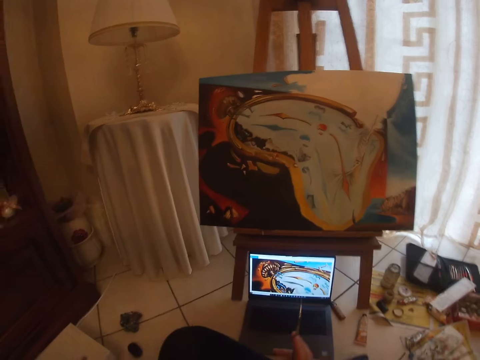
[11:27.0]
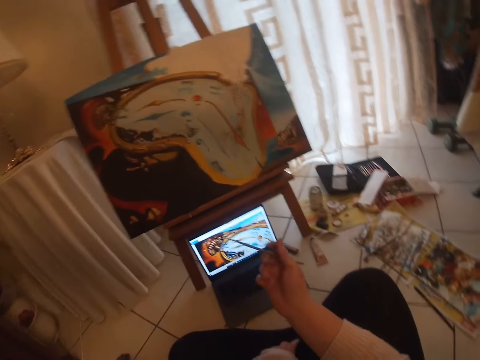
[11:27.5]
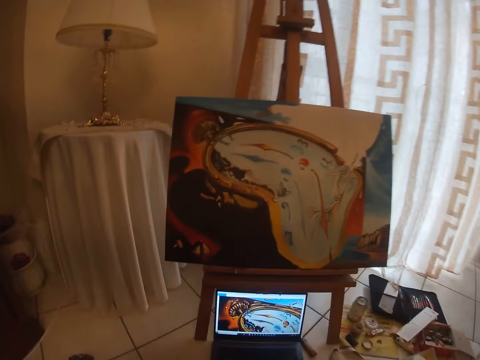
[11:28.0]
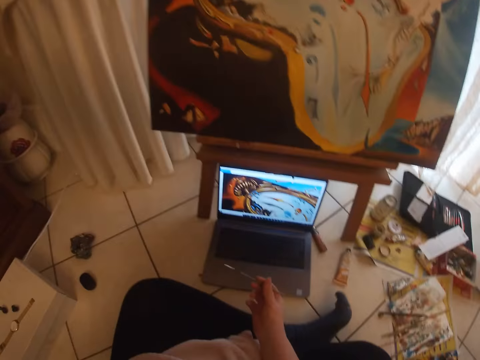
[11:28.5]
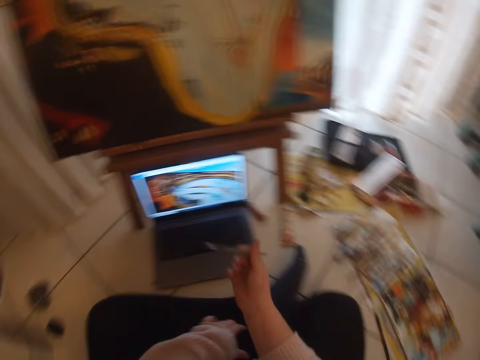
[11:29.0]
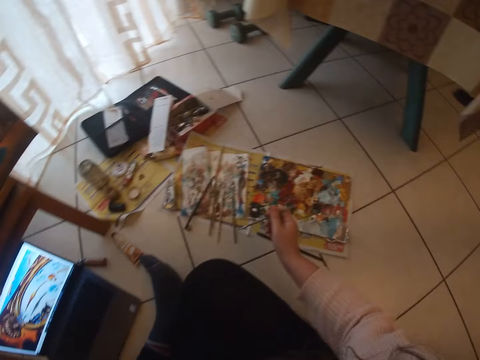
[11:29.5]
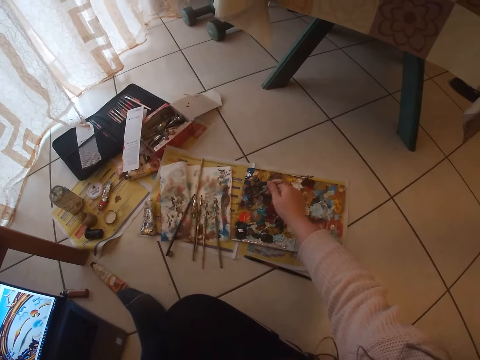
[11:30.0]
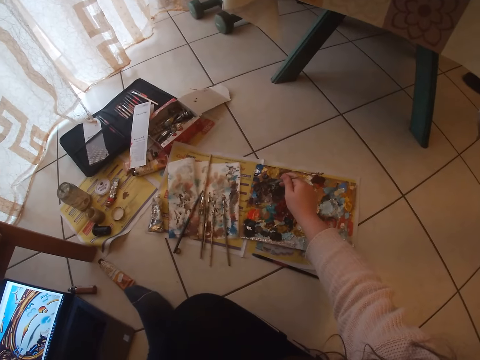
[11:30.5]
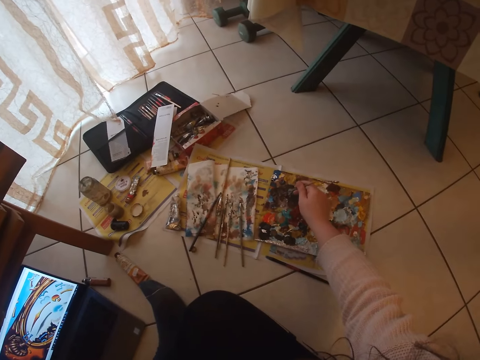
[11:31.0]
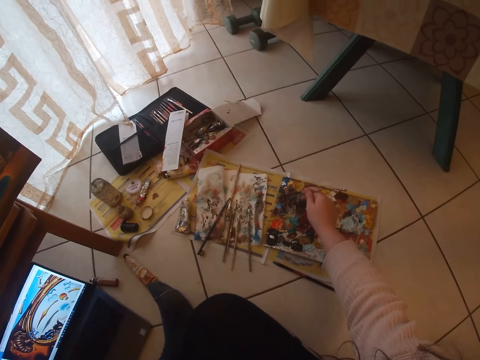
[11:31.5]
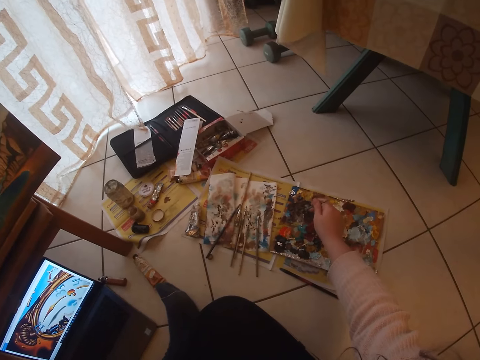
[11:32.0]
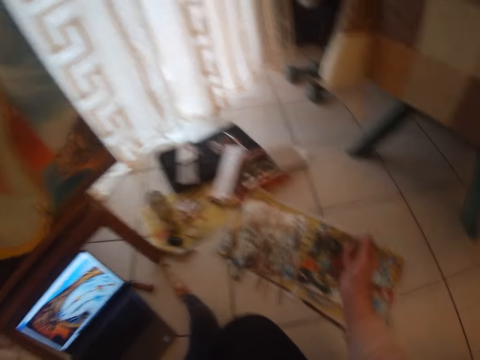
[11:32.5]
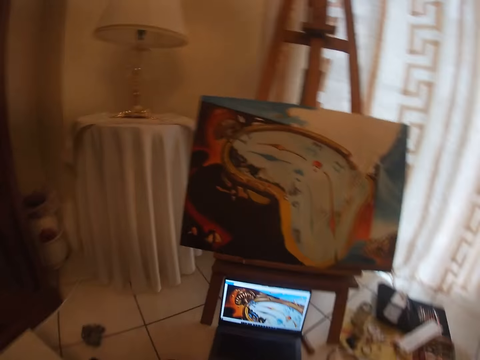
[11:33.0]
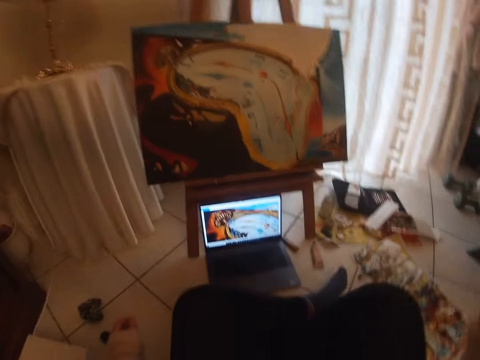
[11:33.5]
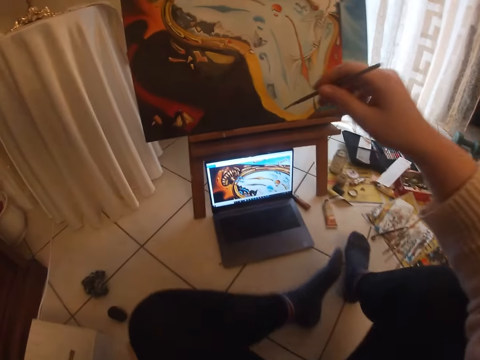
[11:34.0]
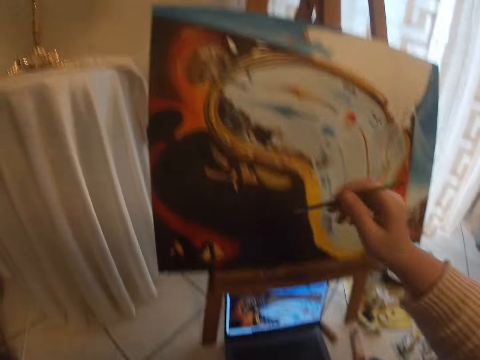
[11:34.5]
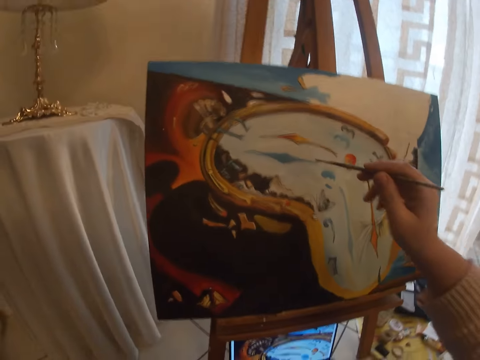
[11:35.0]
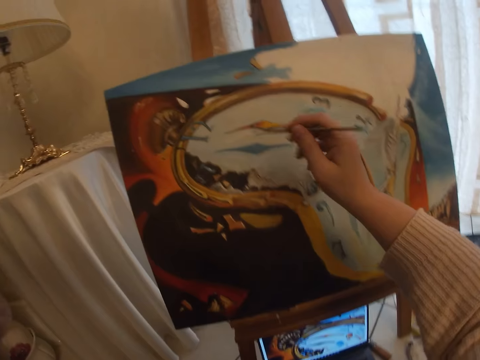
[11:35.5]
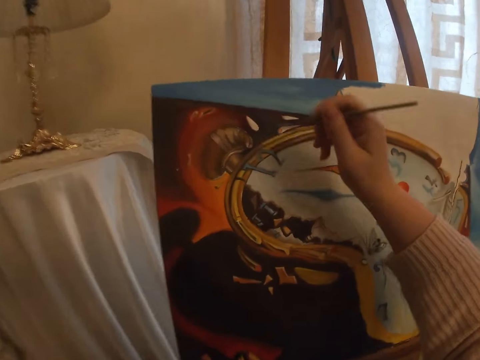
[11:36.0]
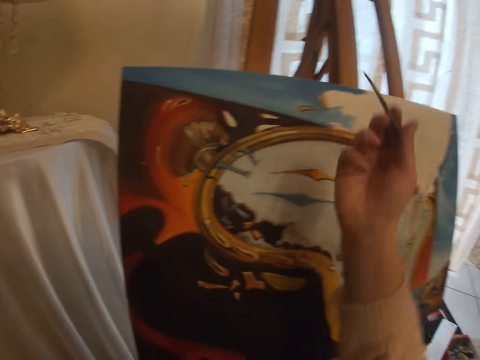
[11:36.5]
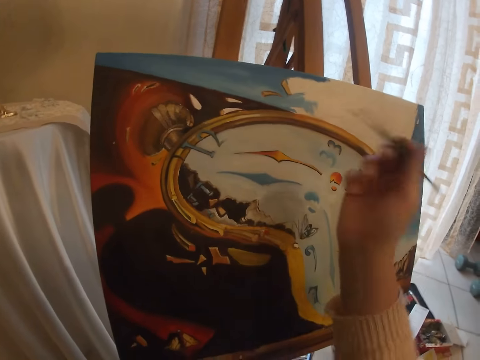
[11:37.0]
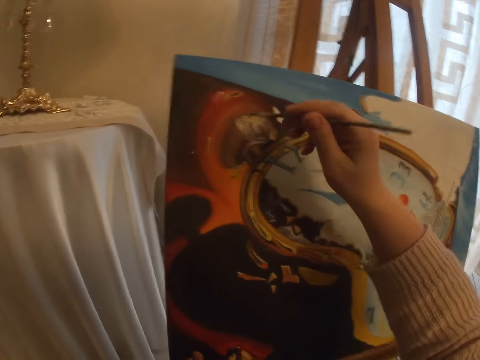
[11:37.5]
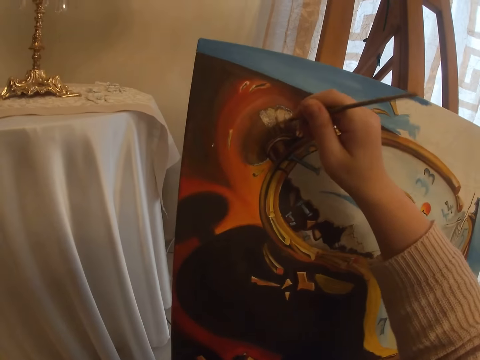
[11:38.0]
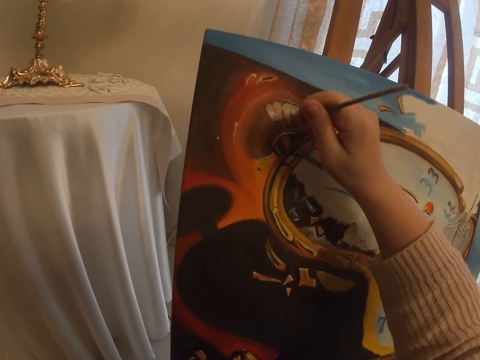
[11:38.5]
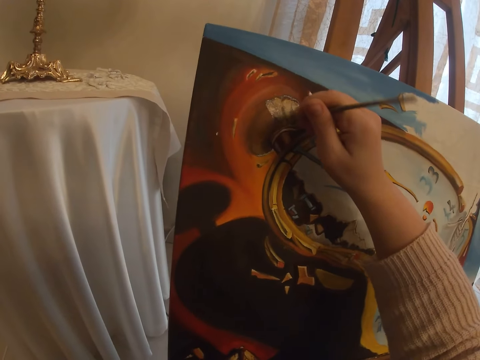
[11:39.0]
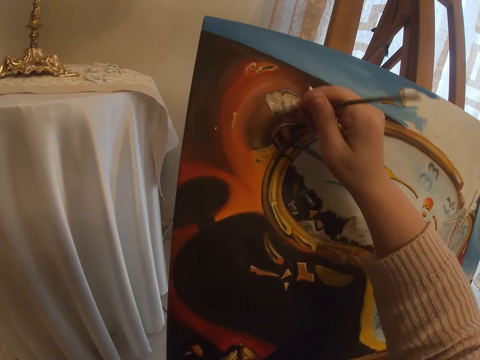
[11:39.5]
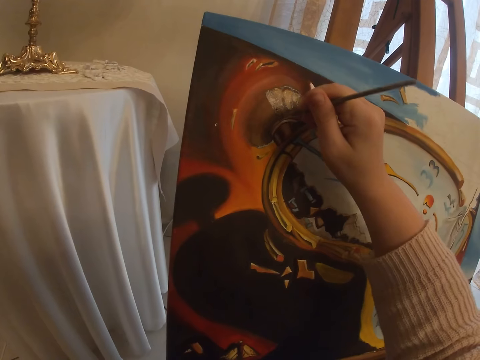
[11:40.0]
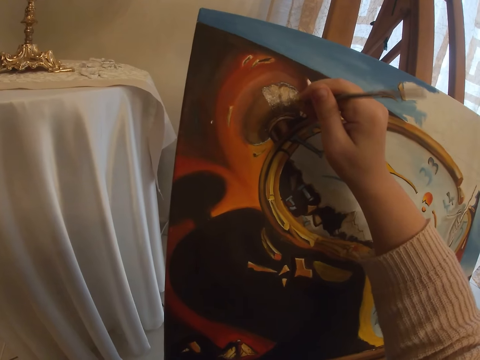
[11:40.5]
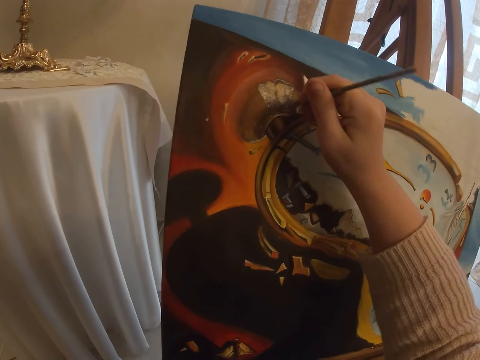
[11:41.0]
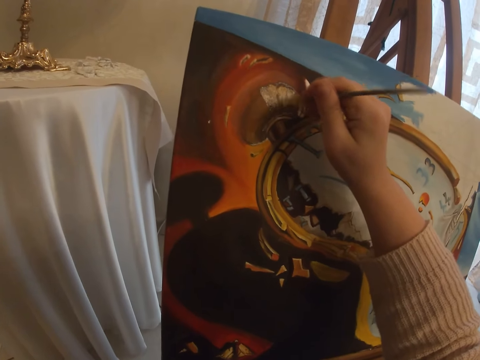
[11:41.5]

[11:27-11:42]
The camera wearer gestures at the screen of the laptop. She picks another colour of paint from the paint board with the brush in her right hand. She moves her legs on the floor and adjusts her sitting position. She paints with the brush in her right hand the art on the canvas.

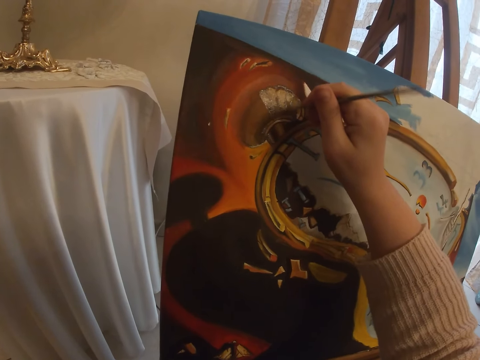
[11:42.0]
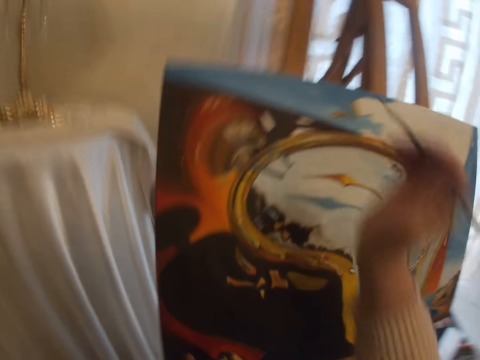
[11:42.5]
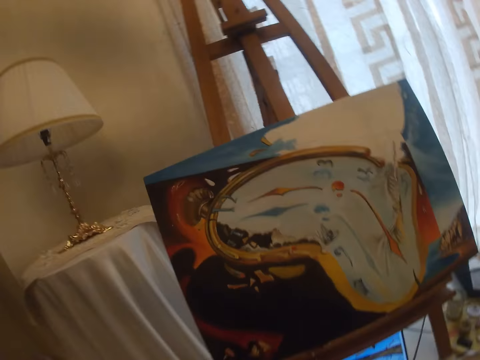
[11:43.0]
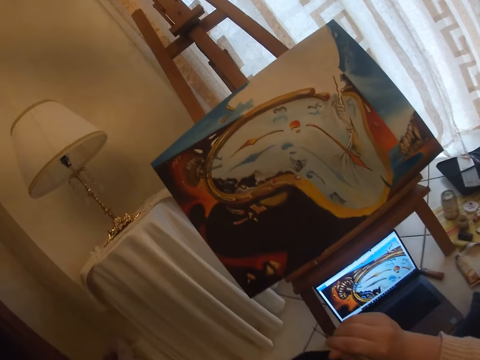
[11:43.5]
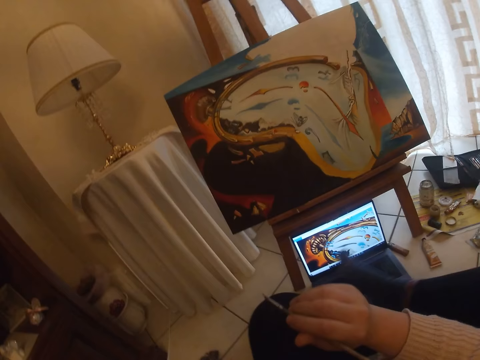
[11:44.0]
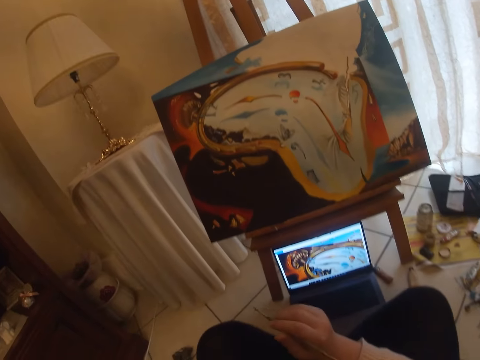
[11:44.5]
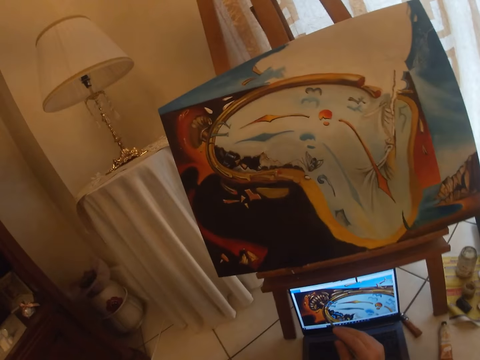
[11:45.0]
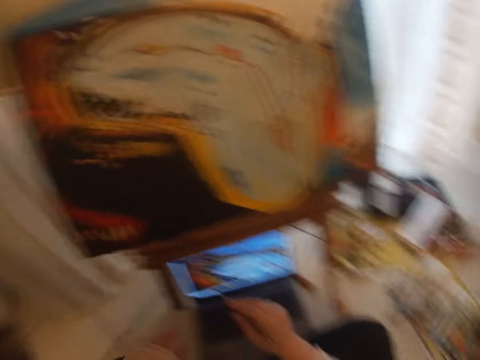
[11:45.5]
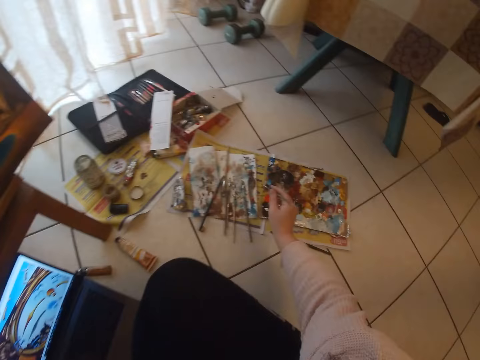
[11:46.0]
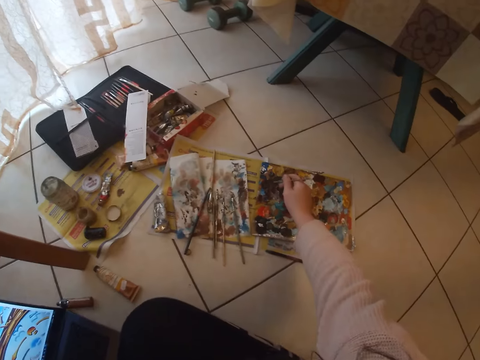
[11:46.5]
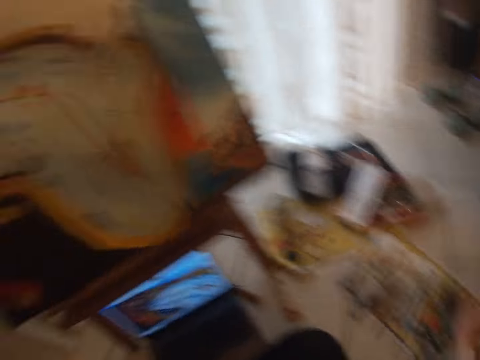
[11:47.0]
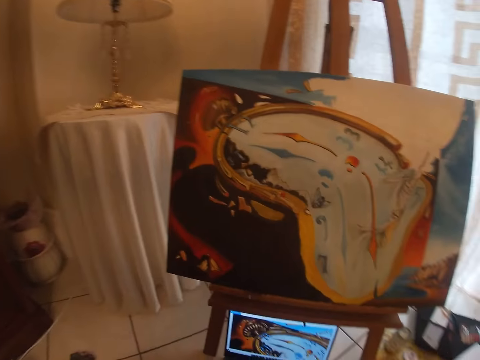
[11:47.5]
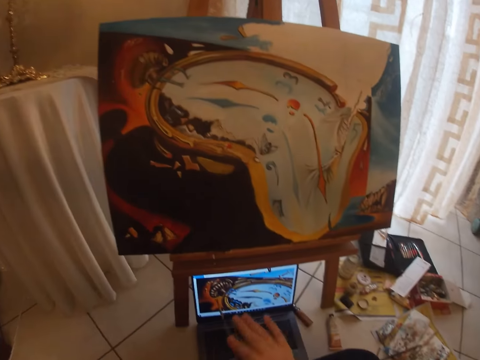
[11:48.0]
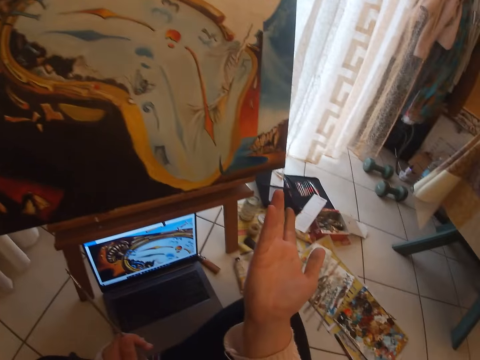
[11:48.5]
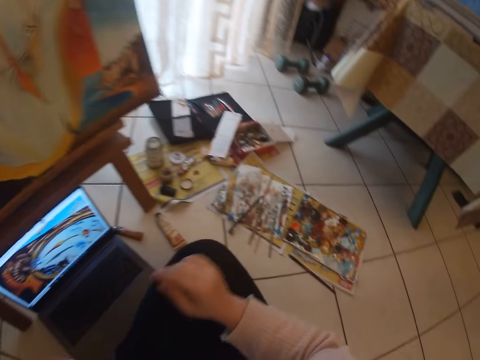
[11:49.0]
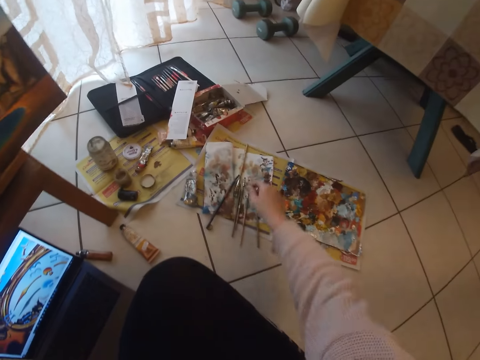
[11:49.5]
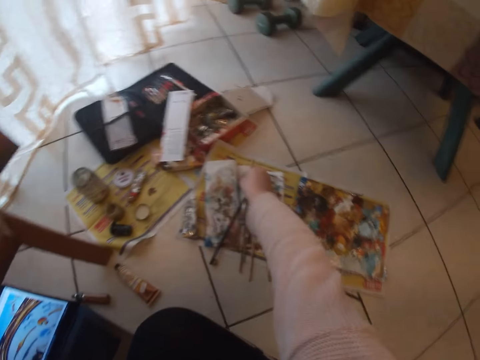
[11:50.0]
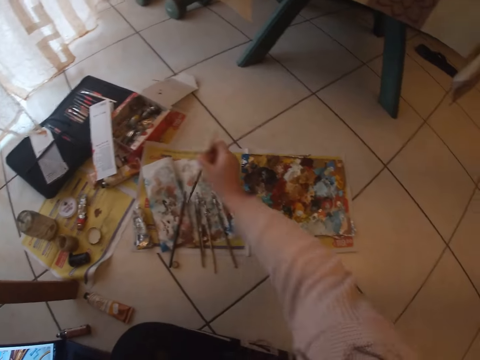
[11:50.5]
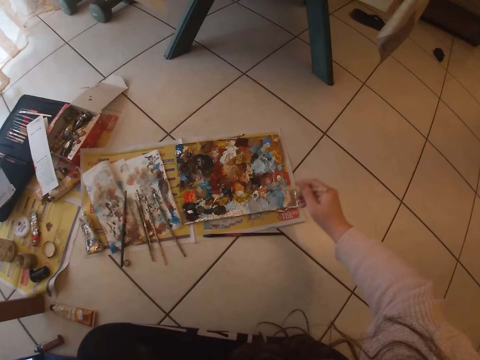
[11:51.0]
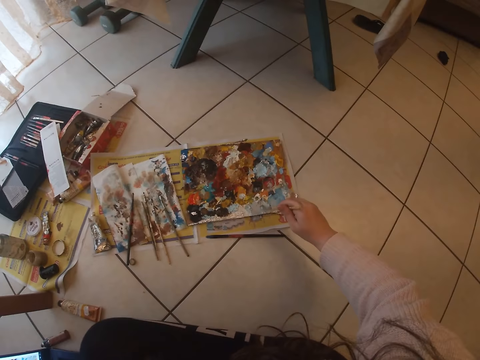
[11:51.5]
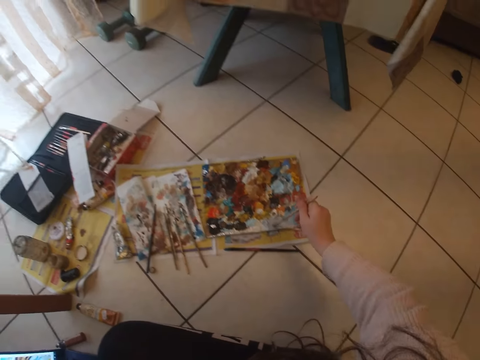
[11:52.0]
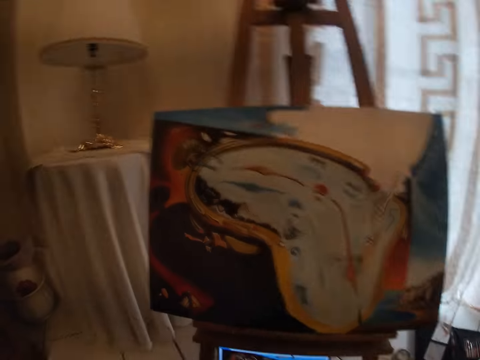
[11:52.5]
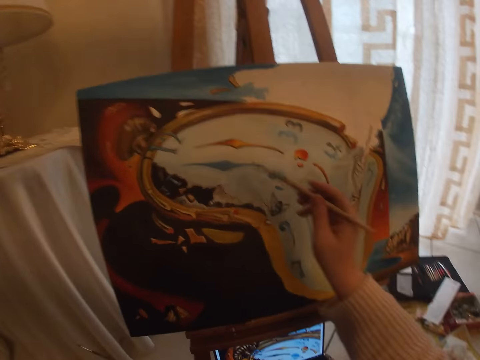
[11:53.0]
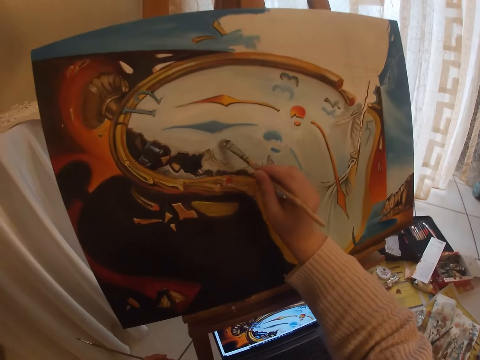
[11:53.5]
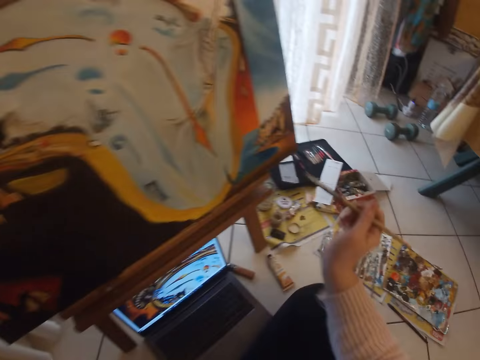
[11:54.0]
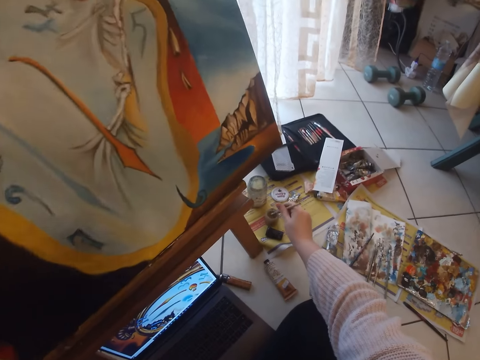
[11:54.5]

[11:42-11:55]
The camera wearer adjusts her sitting position. She moves her legs on the floor. She picks paint from the paint board with the brush in her right hand. She passes the brush in her right hand to the other hand. She checks her right hand. She moves a hand. She picks another brush from the paper on the floor. She picks another colour of paint from the paint board with the brush in her right hand. She paints another part of the art with the brush in her right hand.
